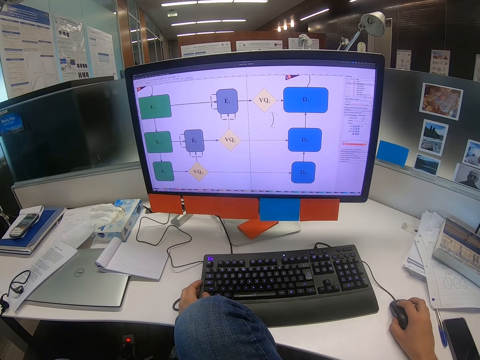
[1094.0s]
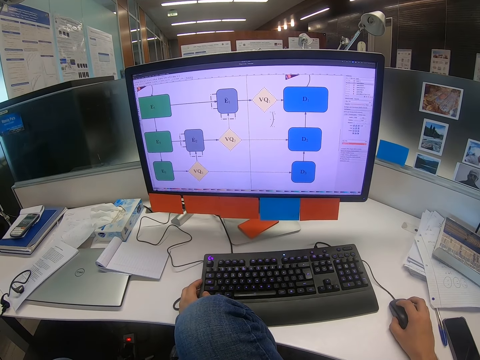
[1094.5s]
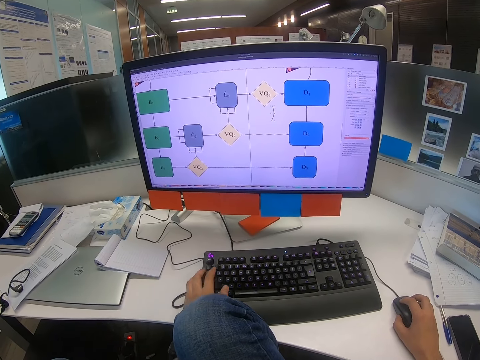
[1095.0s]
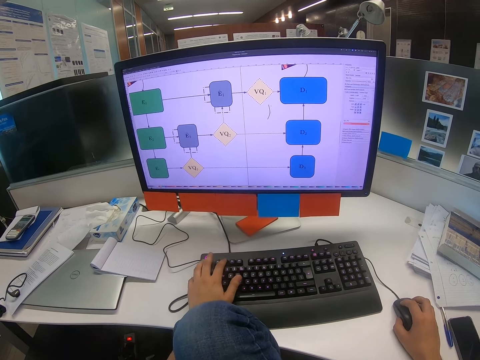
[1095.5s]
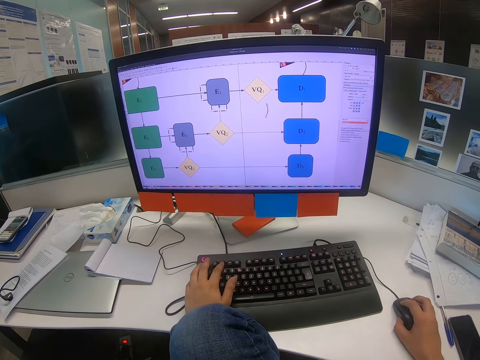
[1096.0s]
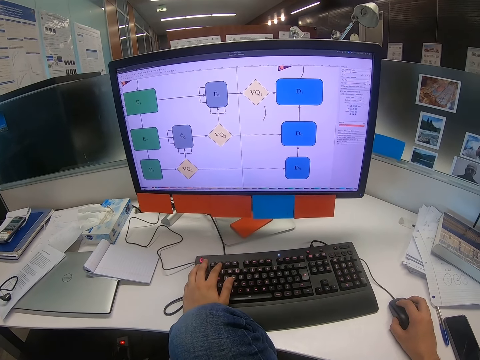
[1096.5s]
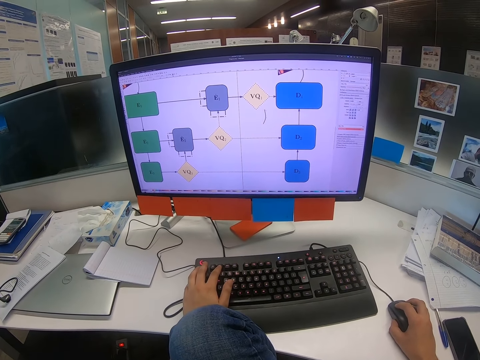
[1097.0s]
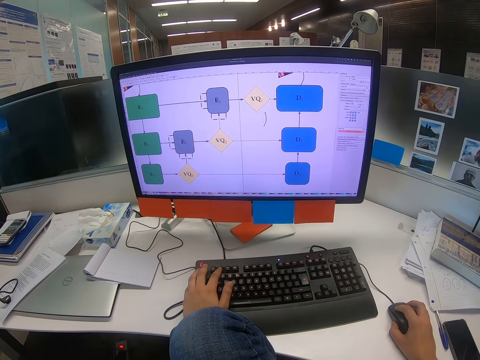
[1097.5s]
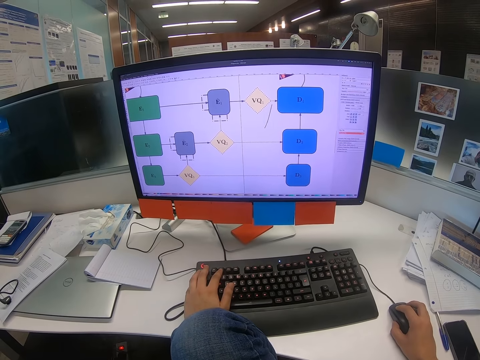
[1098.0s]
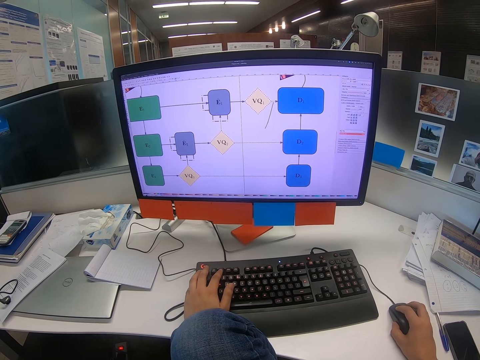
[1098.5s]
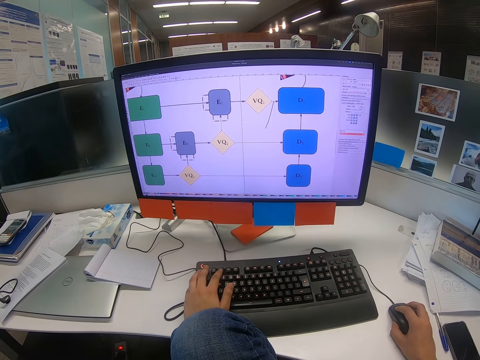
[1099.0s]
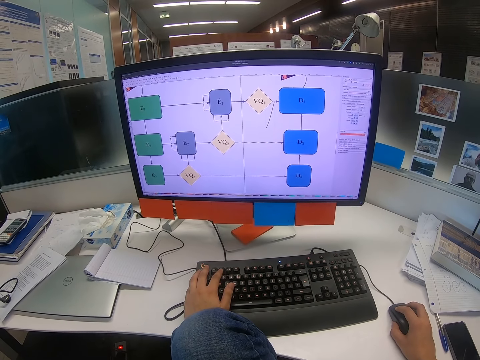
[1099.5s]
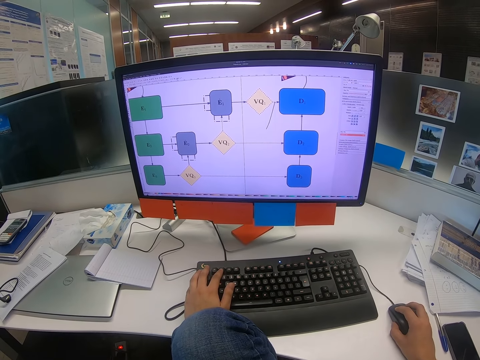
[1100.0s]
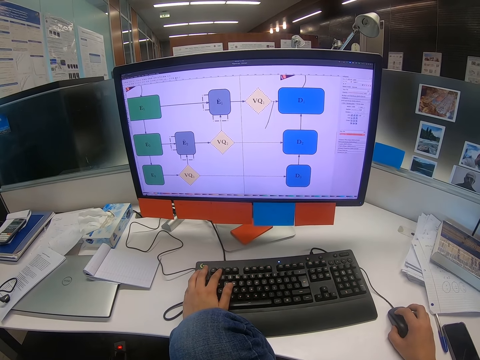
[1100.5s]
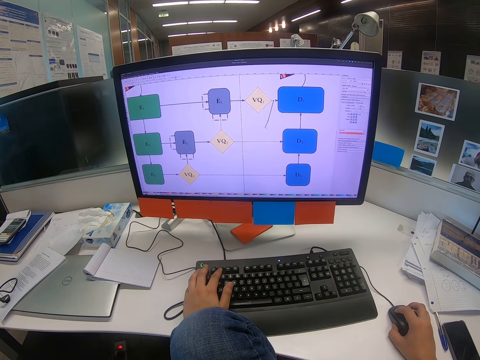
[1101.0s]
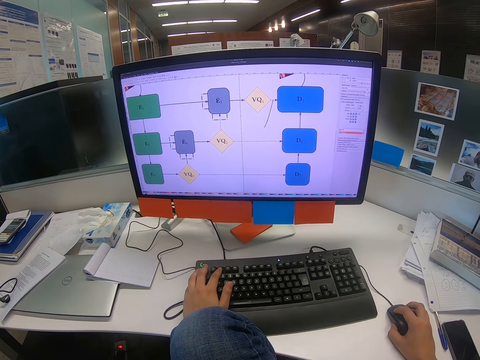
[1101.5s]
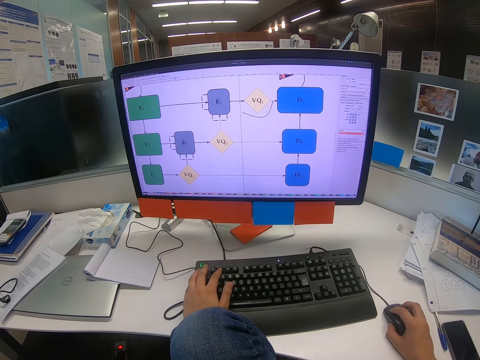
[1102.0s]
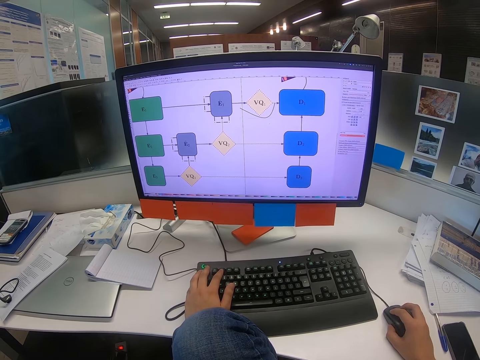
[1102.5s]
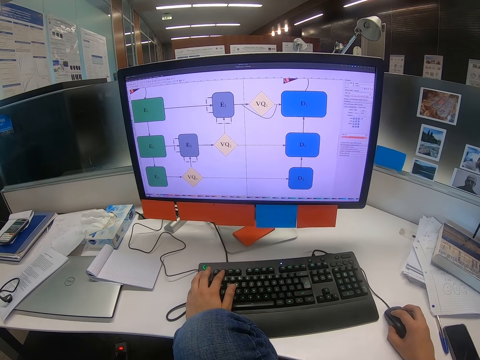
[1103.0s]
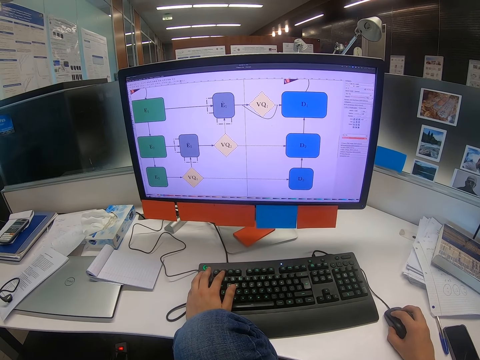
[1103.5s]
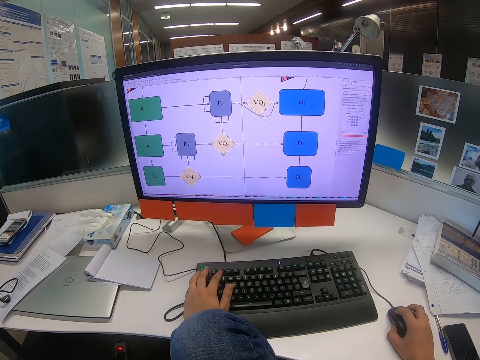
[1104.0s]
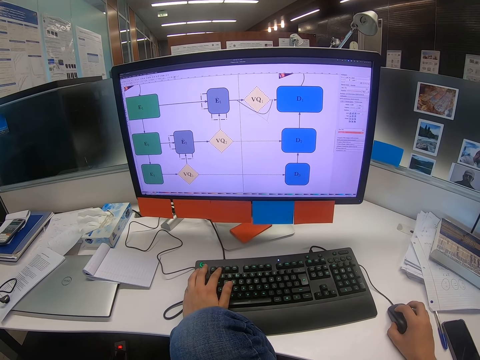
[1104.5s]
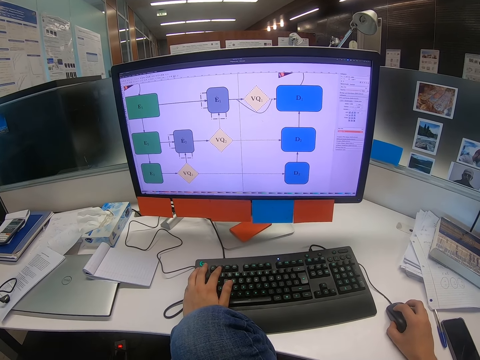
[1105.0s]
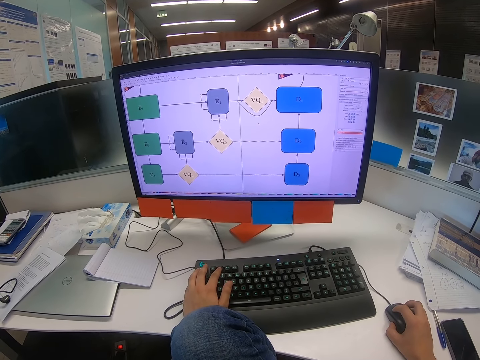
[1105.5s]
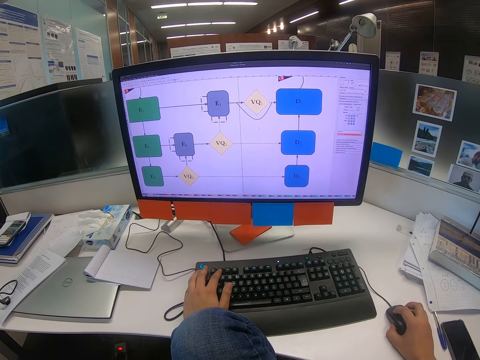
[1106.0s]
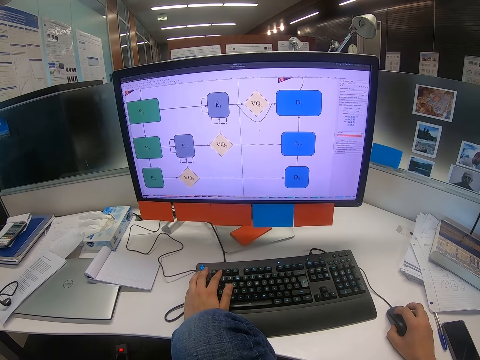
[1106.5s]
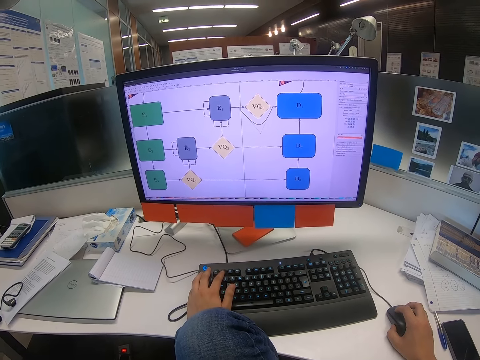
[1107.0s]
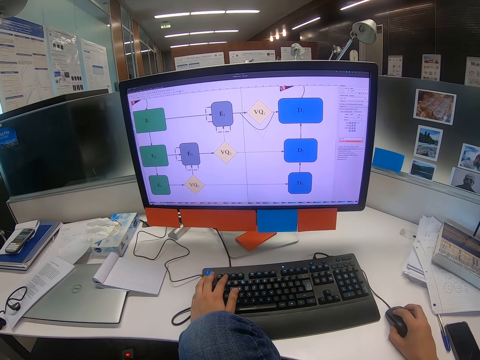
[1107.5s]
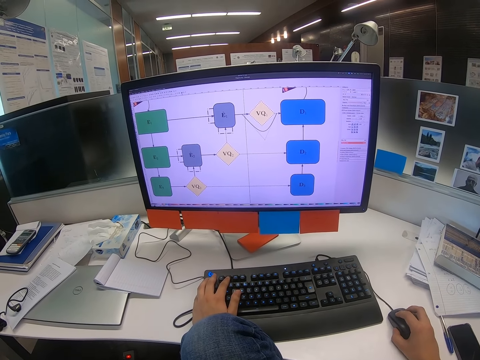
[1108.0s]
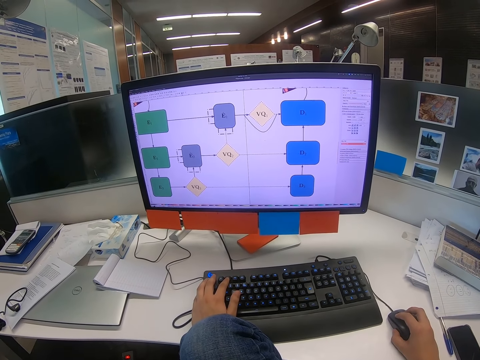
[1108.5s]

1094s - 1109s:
The camera wearer moves the mouse with his right hand.

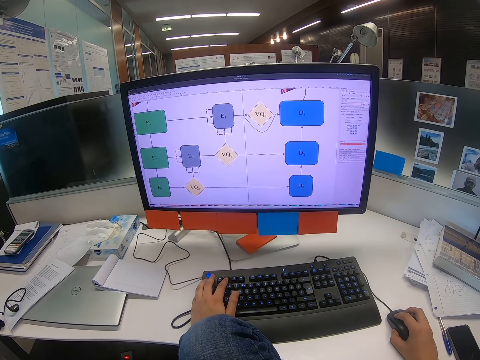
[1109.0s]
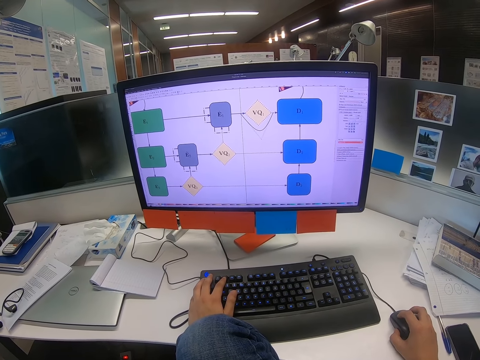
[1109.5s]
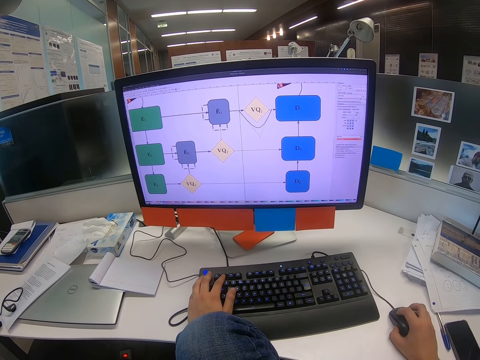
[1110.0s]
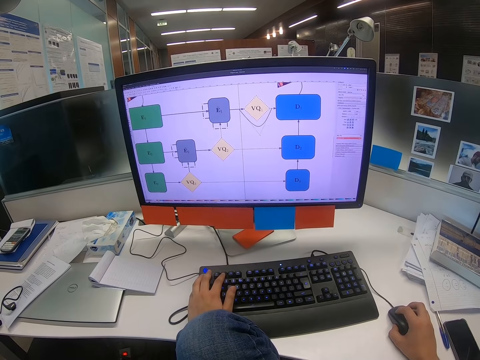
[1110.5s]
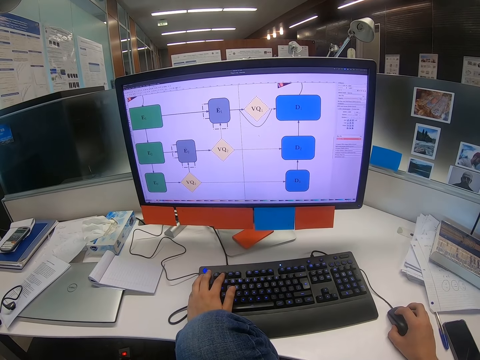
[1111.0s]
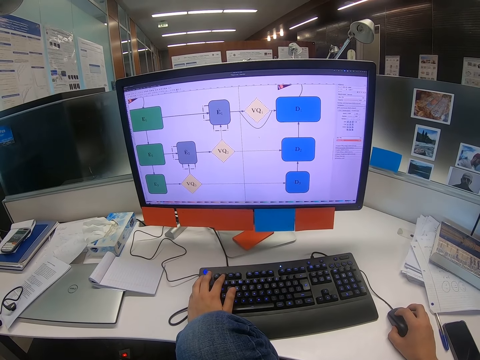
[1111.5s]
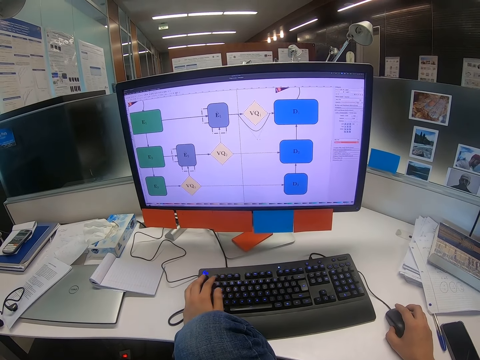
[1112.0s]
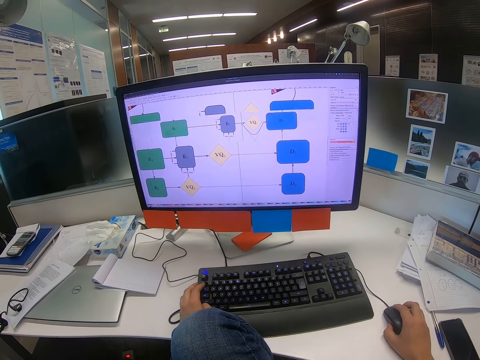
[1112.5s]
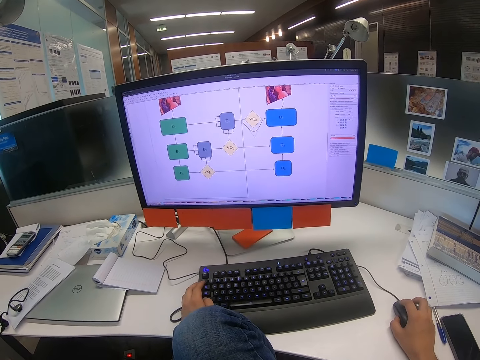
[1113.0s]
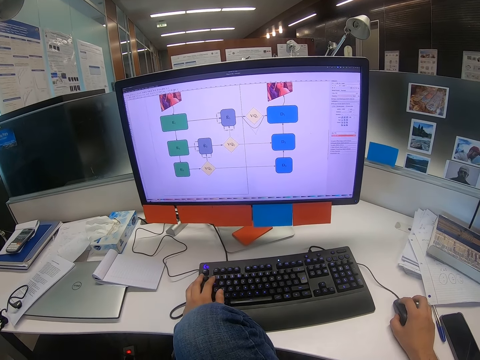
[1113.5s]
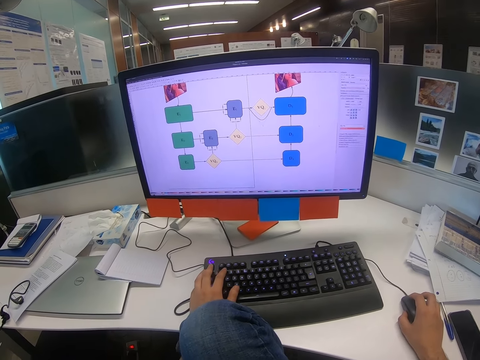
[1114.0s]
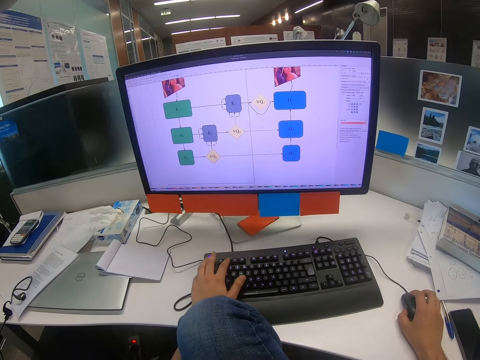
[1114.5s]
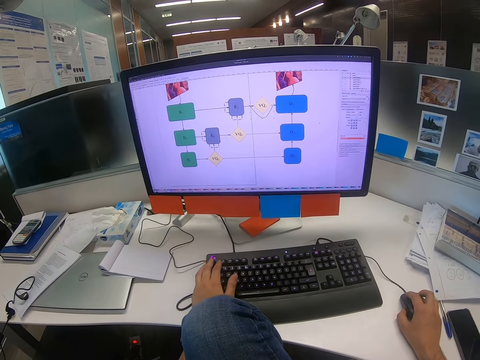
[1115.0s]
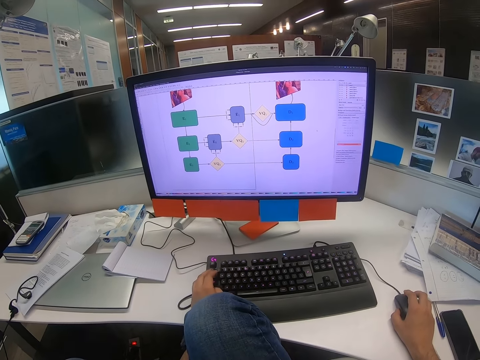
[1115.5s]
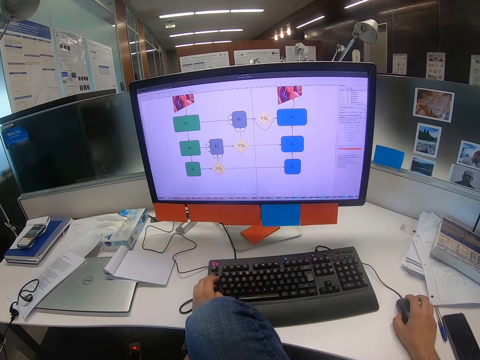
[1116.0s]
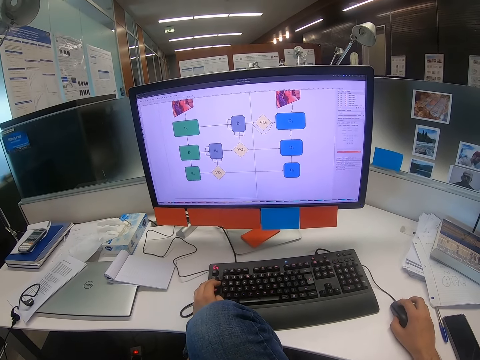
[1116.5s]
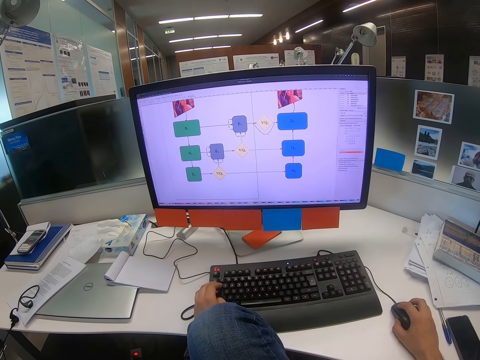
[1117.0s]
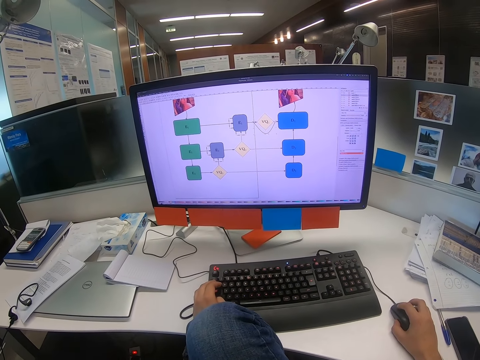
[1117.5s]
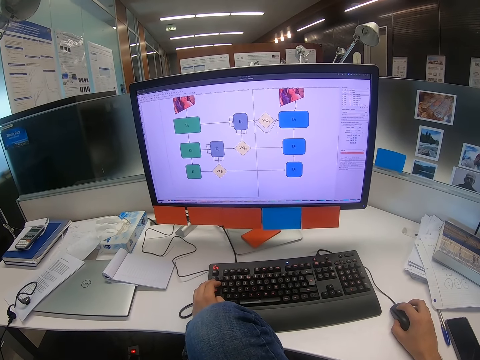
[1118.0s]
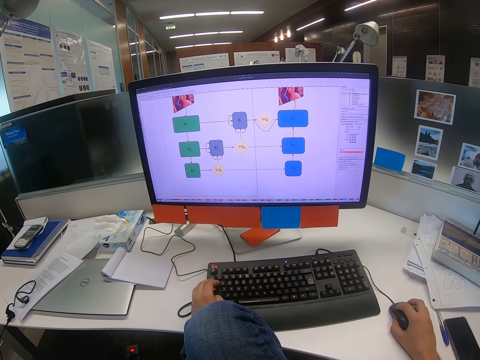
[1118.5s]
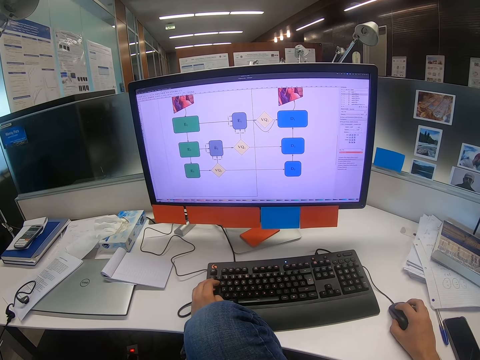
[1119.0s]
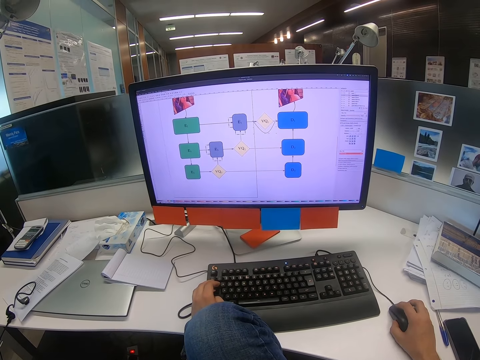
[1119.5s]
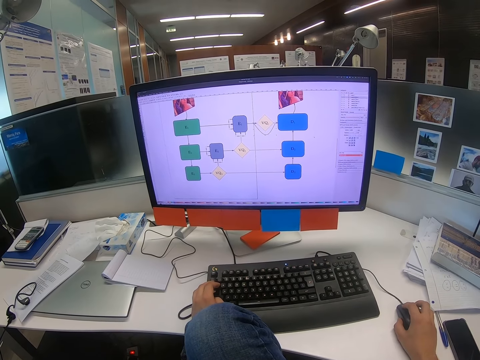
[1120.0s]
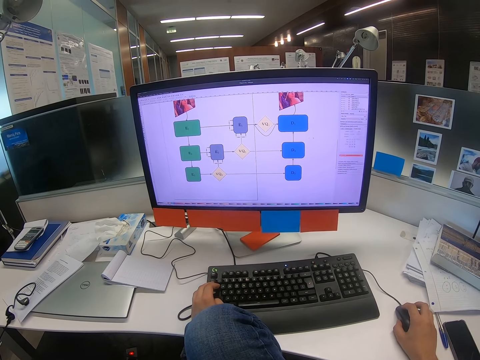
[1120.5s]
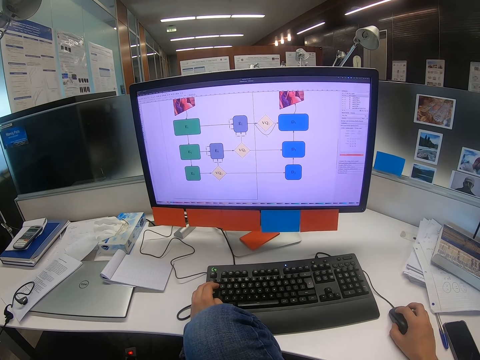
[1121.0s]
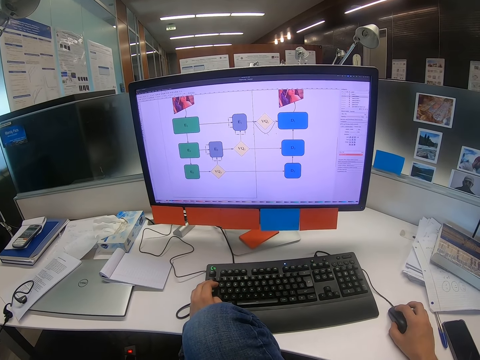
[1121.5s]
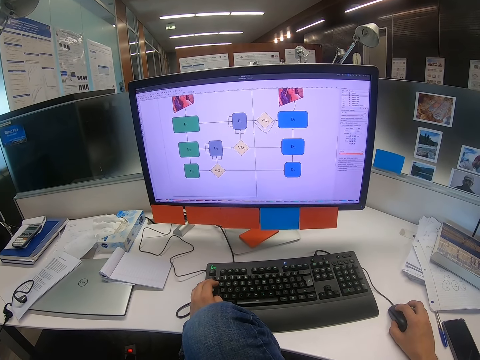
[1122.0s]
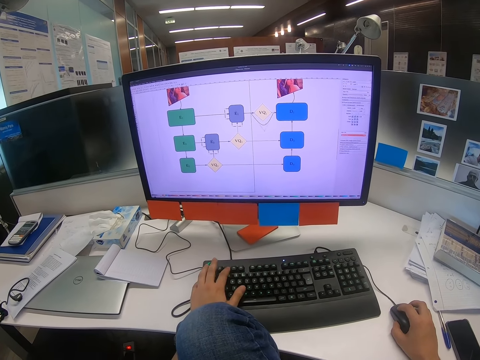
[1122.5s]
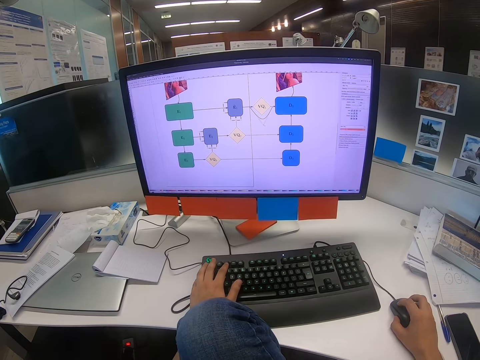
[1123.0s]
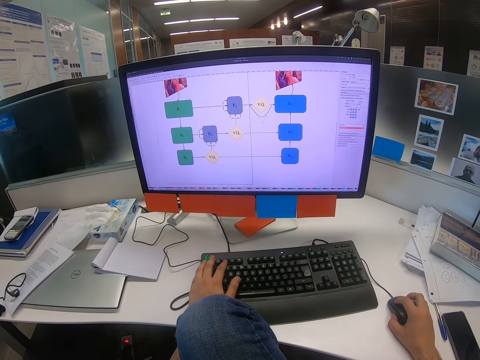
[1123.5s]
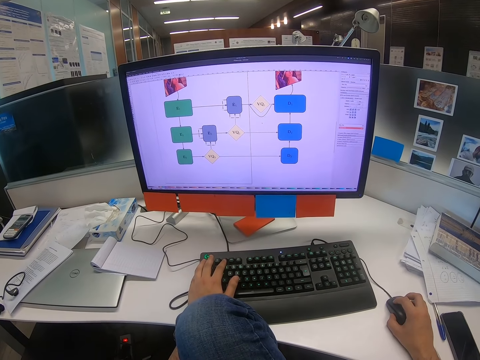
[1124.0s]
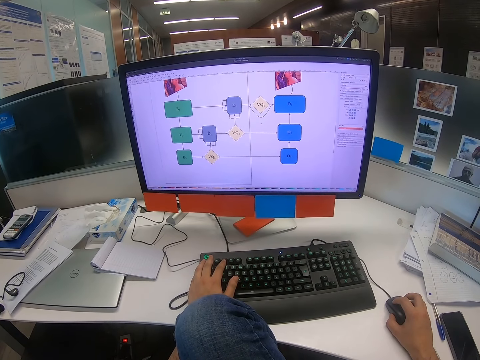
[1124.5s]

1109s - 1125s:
The camera wearer moves the mouse with his right hand and presses on the keyboard with his left hand. He moves the mouse with his right hand. He presses on the keyboard with his left hand.
